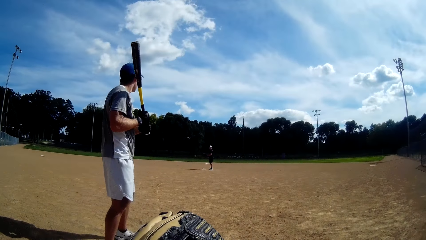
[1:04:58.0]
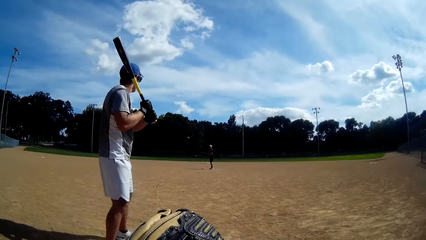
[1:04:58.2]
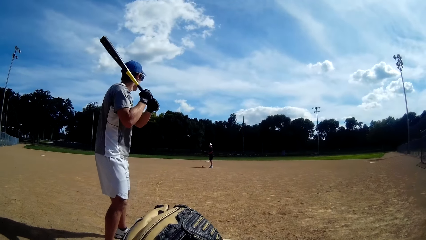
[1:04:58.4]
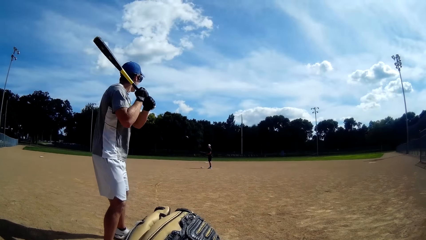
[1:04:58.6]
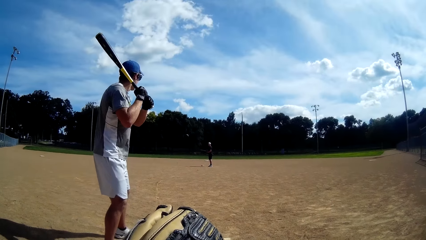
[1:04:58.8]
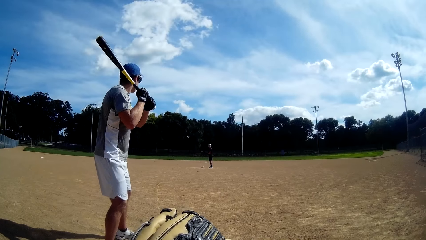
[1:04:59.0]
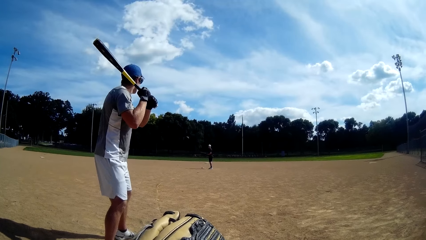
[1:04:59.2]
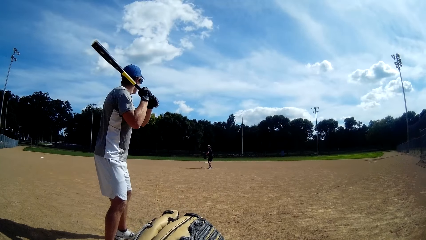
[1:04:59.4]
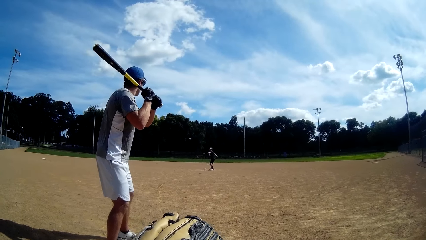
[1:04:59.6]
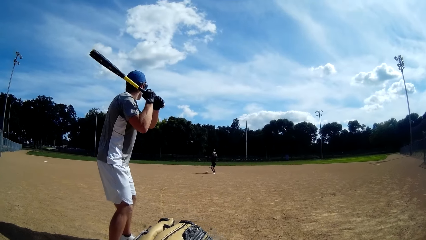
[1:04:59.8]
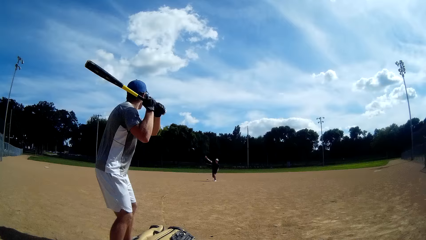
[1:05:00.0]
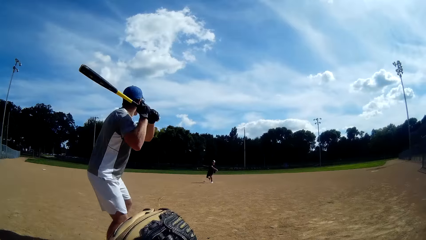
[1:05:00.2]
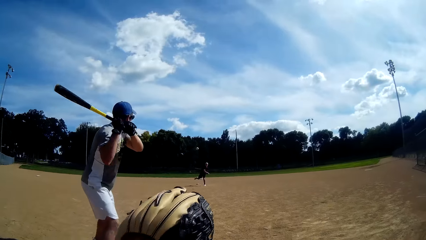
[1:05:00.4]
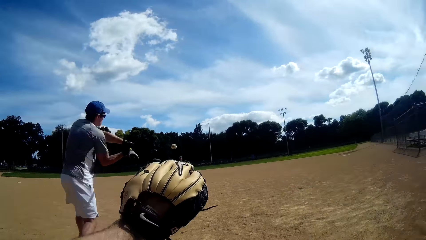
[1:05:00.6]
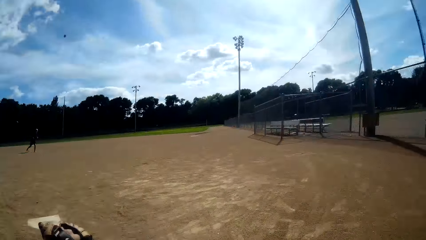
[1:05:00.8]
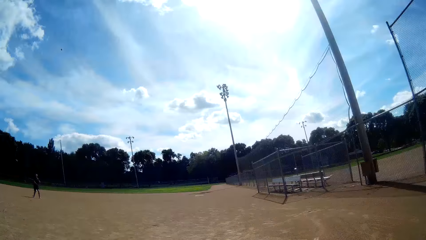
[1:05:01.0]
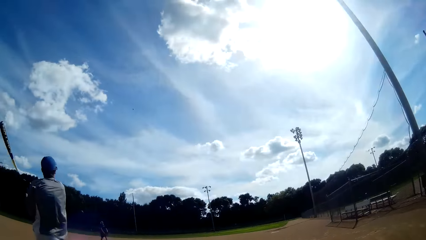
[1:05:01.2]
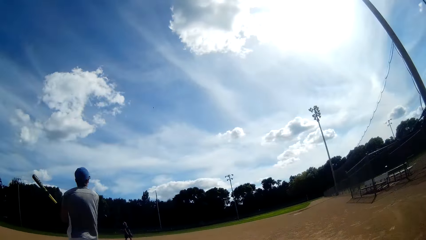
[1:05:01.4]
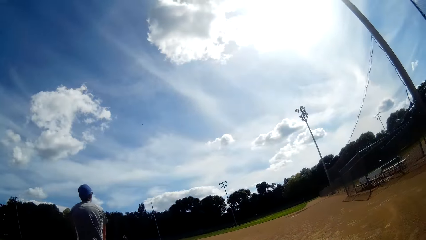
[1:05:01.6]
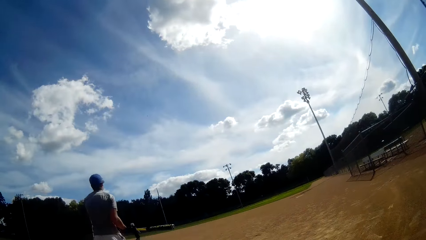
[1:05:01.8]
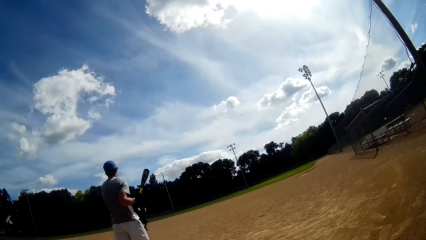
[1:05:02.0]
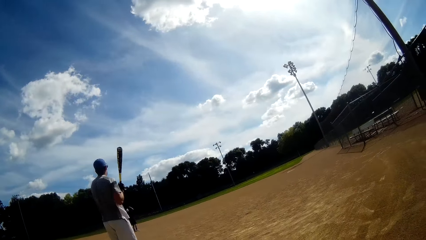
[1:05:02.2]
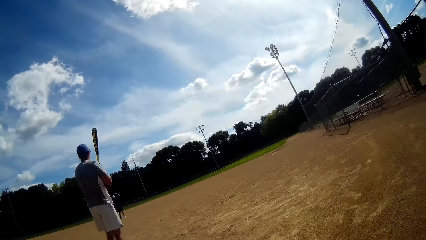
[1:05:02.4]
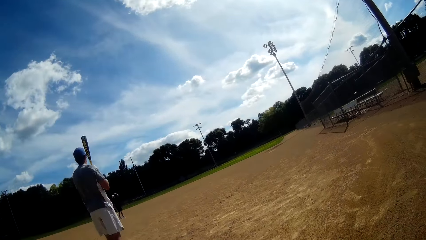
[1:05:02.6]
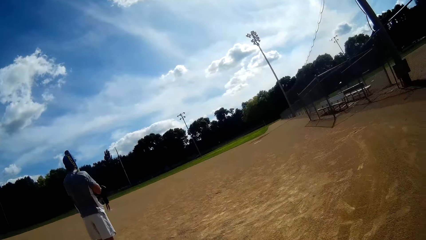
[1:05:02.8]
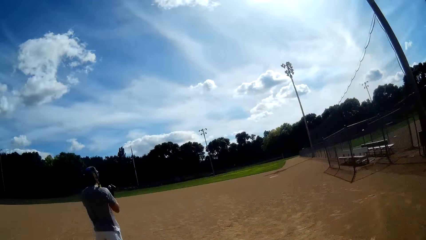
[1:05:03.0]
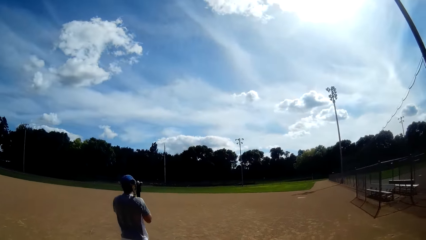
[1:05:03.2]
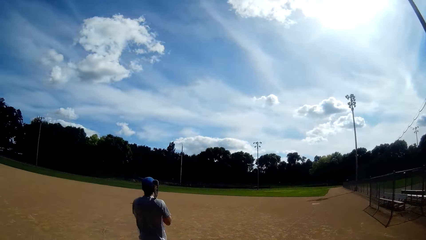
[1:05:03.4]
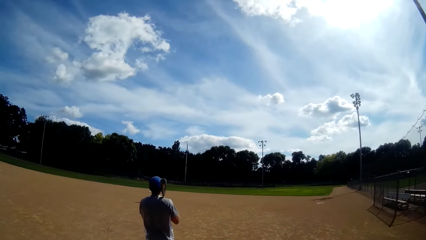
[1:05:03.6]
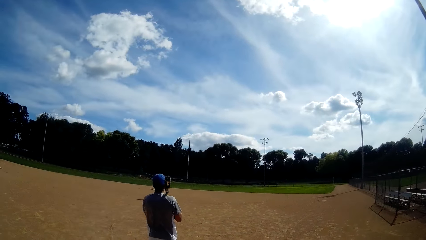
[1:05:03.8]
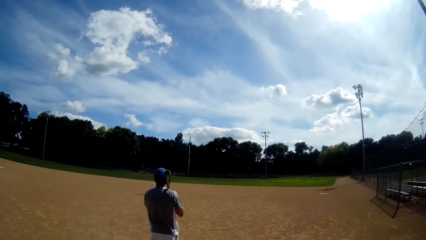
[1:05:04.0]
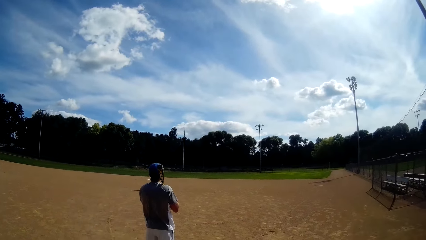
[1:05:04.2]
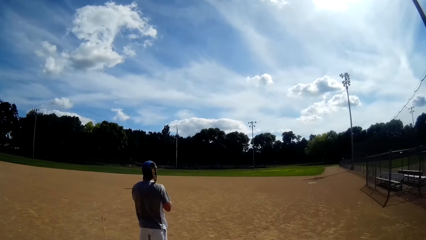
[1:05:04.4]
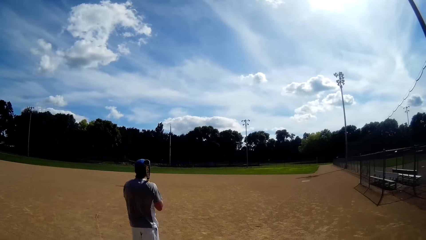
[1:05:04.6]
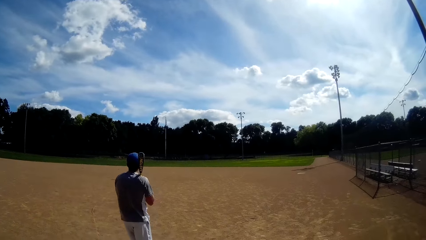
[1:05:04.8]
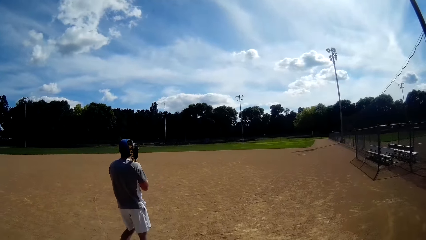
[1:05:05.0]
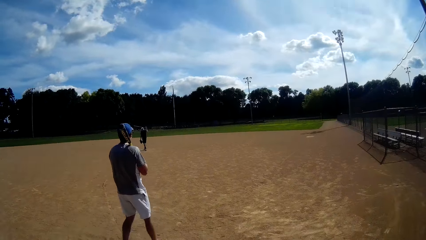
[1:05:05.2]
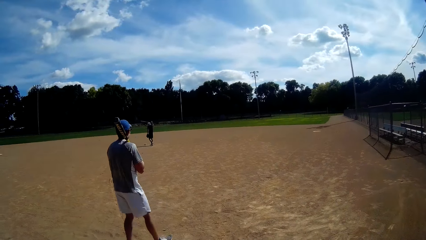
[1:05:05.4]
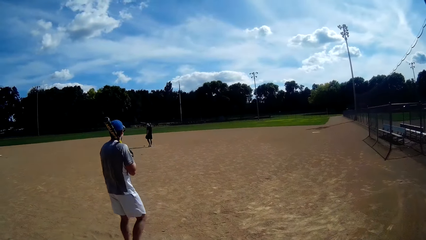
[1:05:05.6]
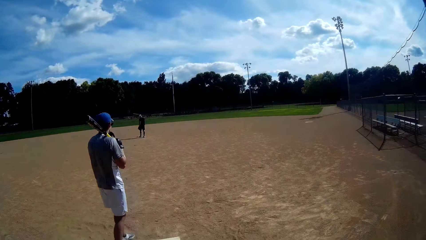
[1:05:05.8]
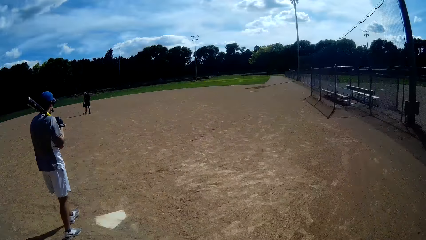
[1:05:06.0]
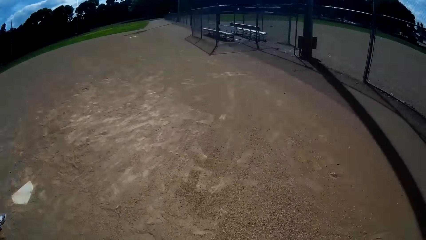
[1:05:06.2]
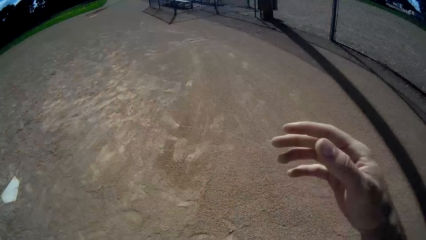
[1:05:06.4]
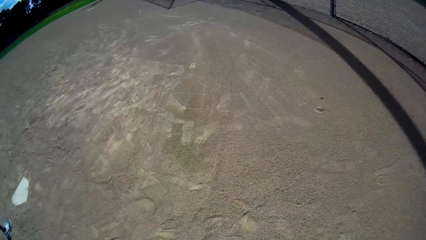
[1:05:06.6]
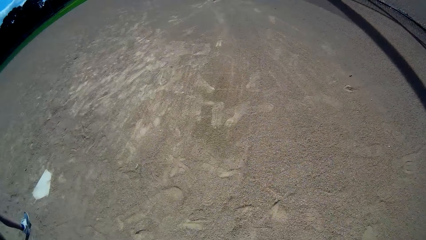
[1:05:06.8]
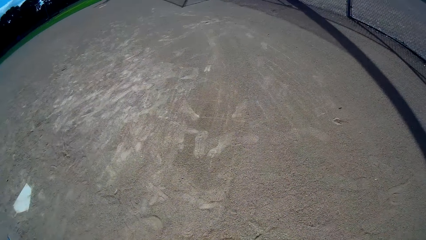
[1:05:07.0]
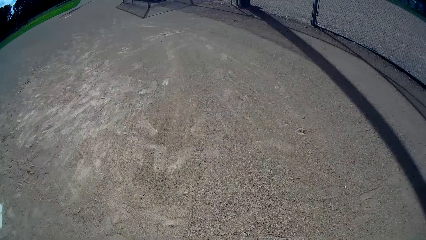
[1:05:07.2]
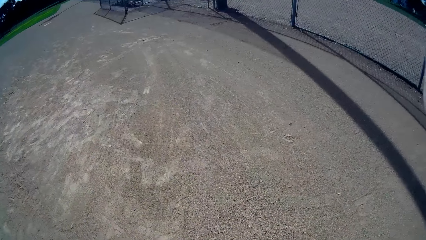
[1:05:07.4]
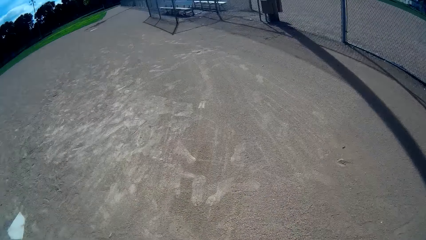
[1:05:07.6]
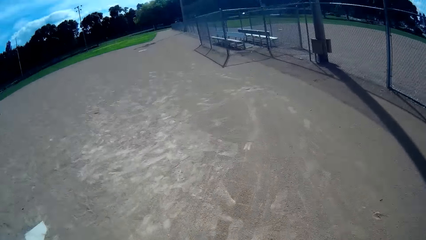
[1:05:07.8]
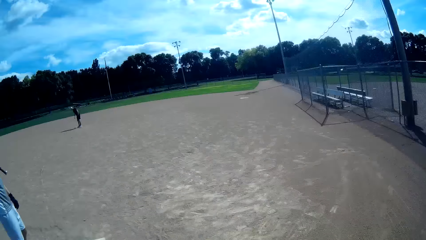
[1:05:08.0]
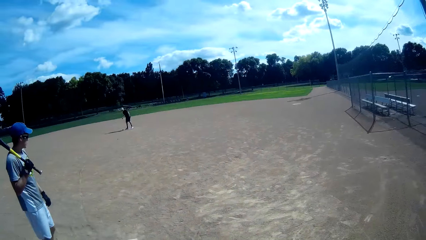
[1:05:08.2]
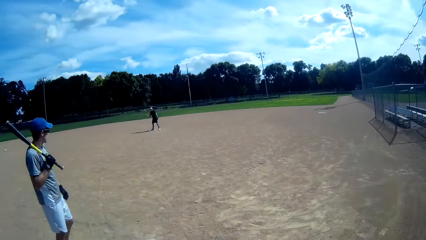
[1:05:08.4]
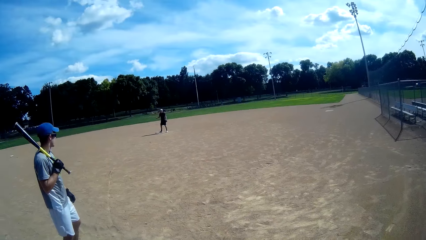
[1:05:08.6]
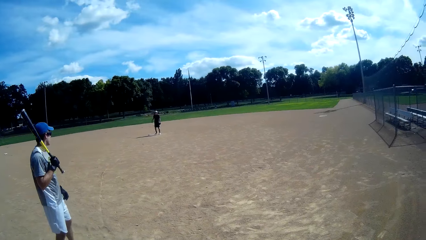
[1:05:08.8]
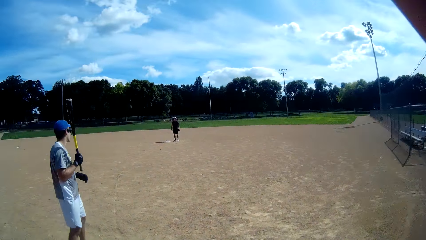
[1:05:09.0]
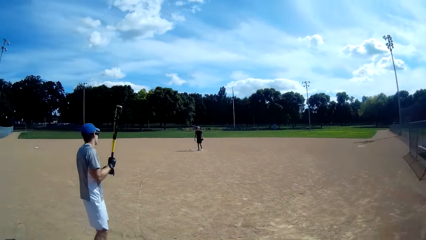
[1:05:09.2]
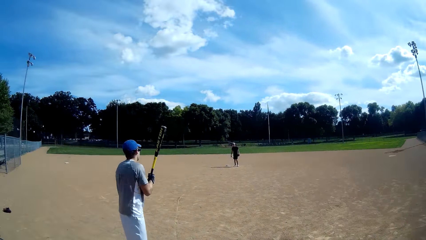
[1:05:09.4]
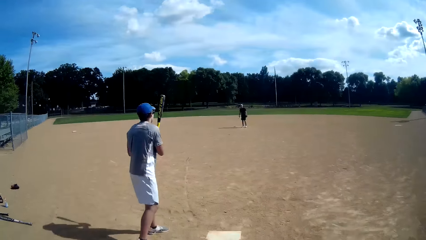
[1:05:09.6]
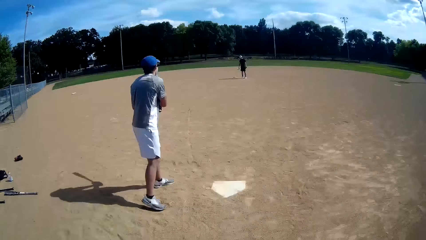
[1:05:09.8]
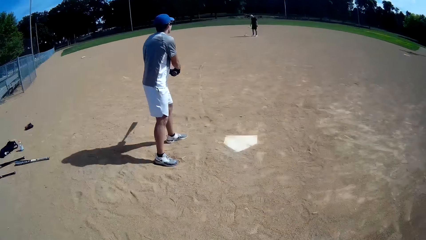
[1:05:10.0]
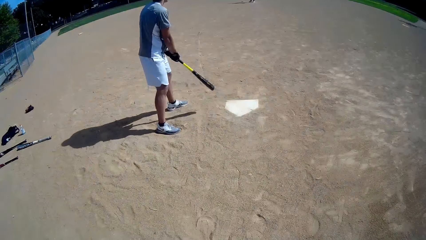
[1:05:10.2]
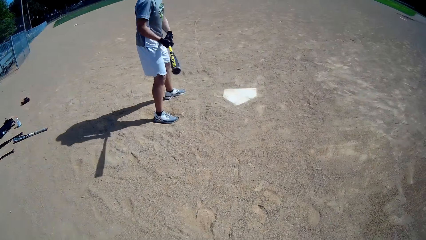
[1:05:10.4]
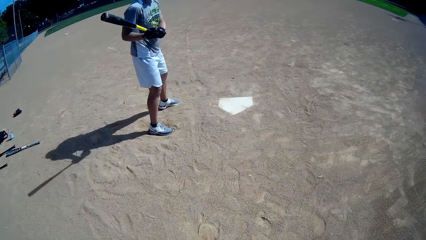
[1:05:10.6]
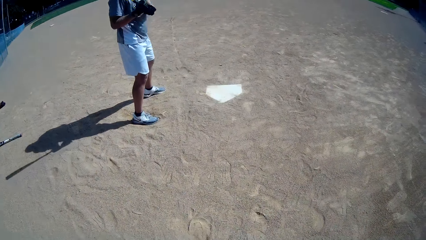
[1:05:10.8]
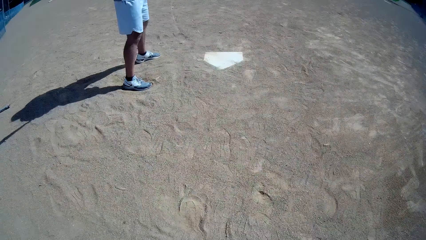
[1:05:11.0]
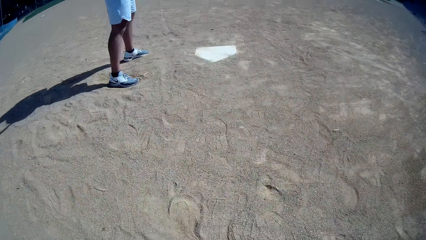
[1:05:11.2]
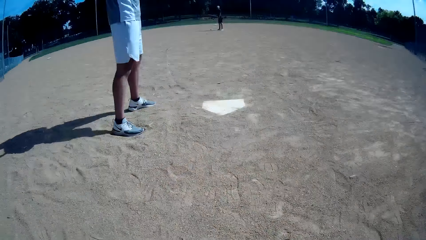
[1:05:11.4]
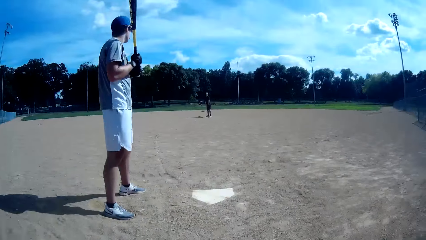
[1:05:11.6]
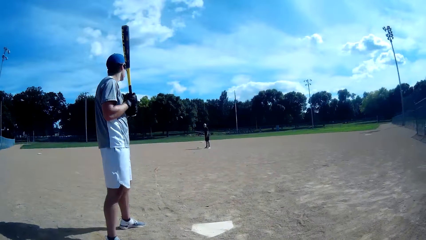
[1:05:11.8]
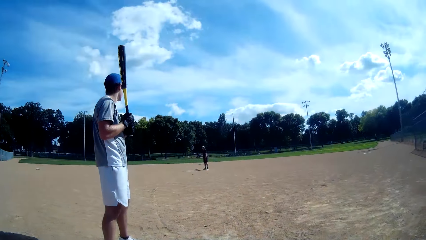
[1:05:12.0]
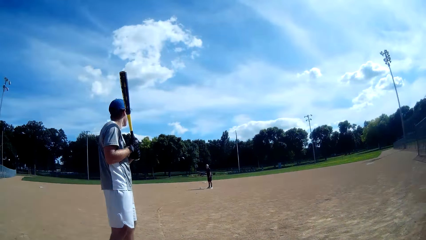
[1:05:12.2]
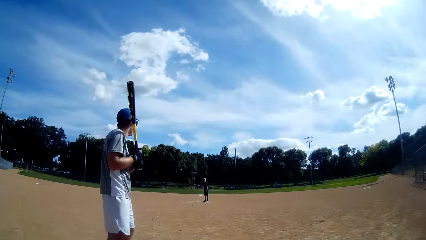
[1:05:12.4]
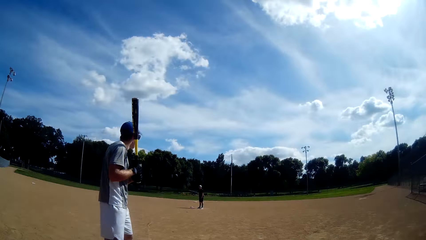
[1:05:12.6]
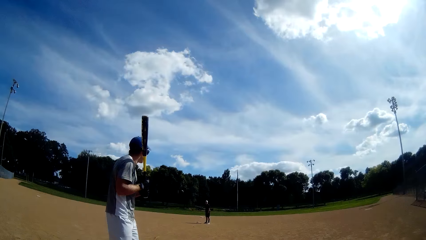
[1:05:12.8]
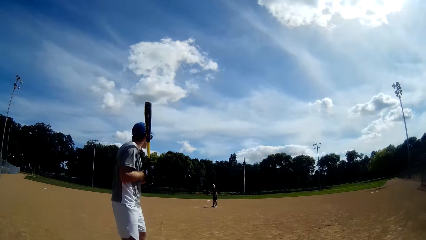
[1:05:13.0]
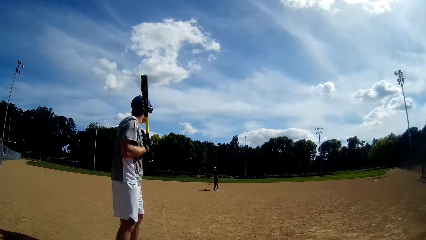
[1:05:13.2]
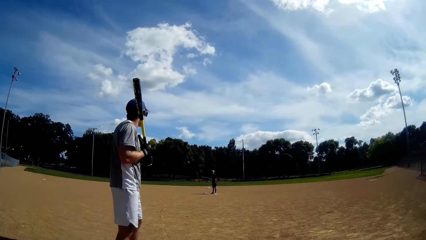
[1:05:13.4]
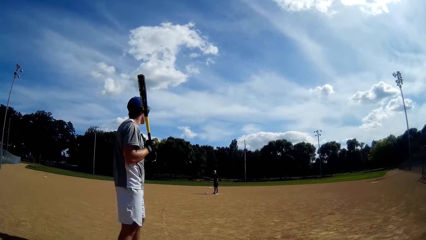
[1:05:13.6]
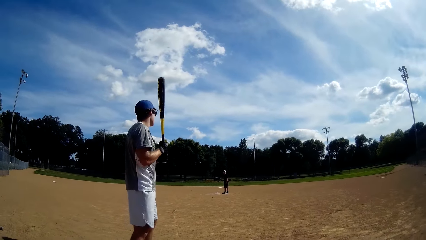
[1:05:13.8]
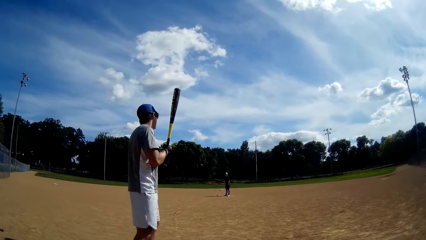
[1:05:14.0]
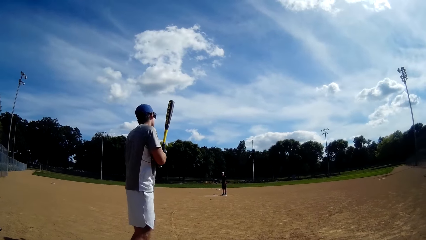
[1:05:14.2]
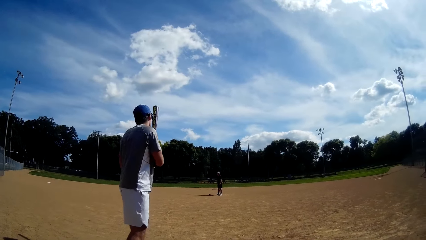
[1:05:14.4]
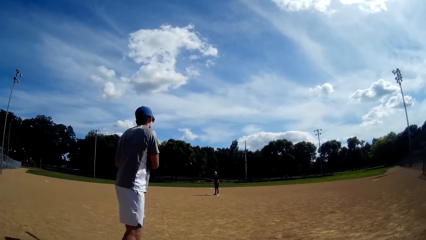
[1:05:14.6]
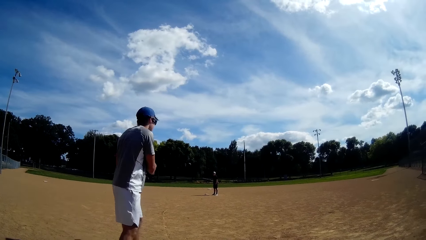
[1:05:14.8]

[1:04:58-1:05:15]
A man lifts the baseball bat. Another man throws the baseball to the first man. The camera wearer lifts his hand. The first man hits the baseball with the baseball bat and holds the baseball bat on his shoulder. The camera wearer walks on the field. The first man lifts the baseball bat, rotates the baseball bat and lifts the baseball bat.
